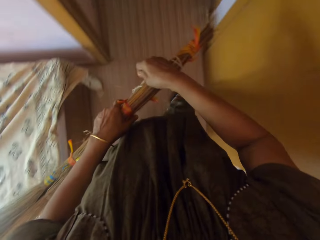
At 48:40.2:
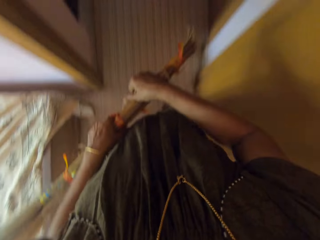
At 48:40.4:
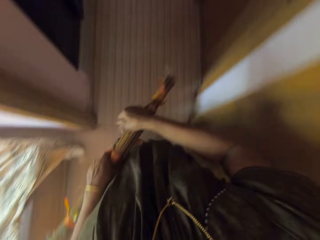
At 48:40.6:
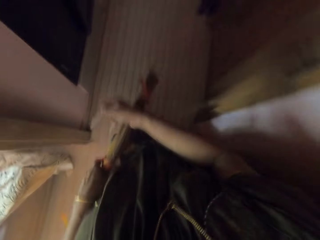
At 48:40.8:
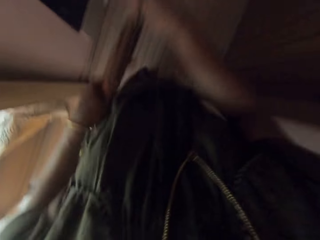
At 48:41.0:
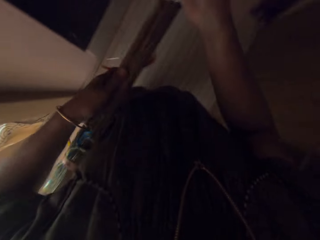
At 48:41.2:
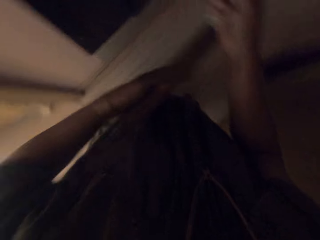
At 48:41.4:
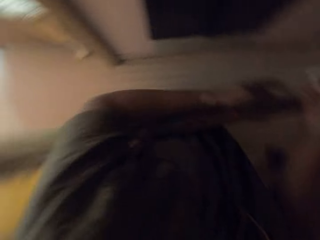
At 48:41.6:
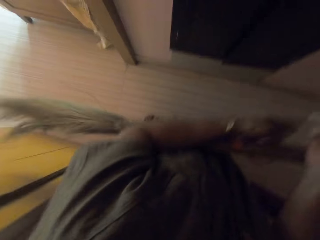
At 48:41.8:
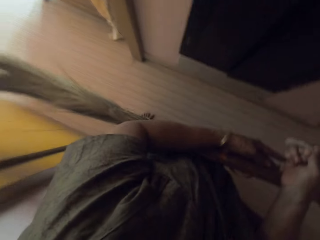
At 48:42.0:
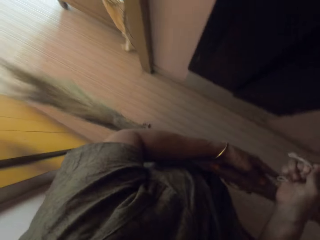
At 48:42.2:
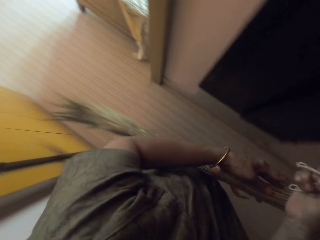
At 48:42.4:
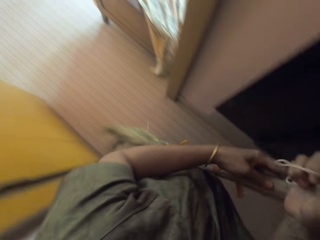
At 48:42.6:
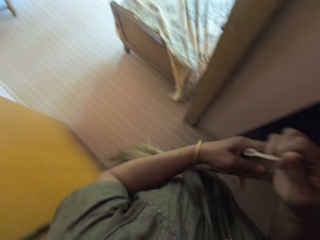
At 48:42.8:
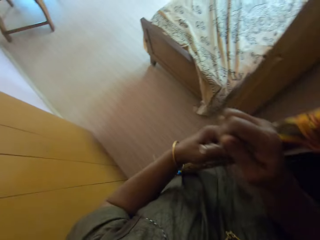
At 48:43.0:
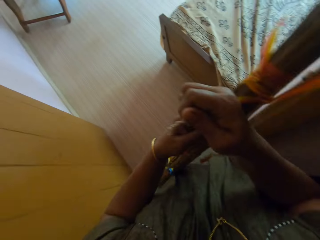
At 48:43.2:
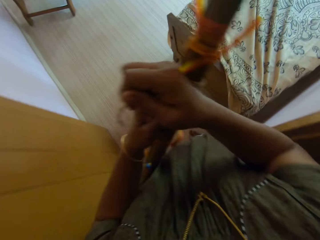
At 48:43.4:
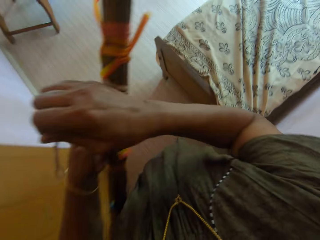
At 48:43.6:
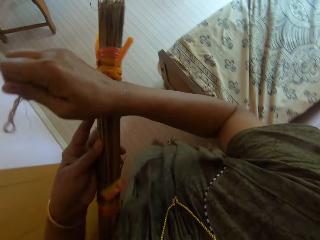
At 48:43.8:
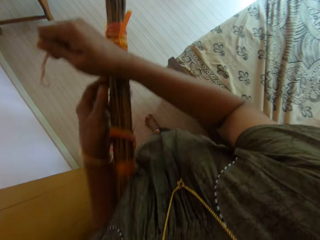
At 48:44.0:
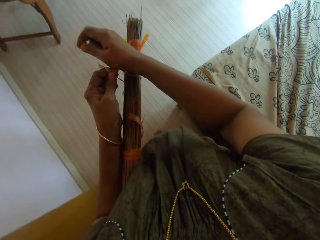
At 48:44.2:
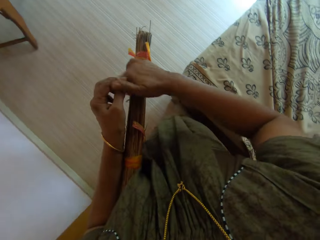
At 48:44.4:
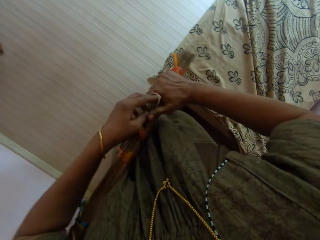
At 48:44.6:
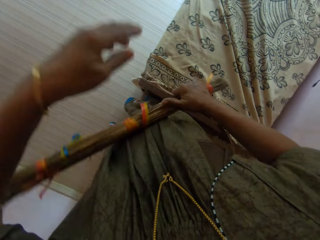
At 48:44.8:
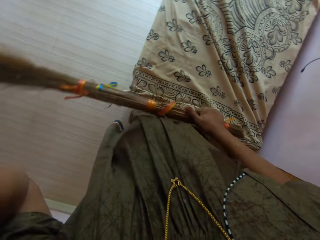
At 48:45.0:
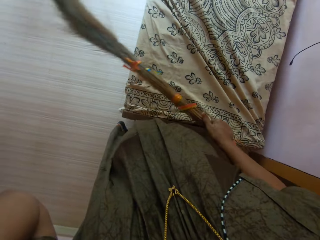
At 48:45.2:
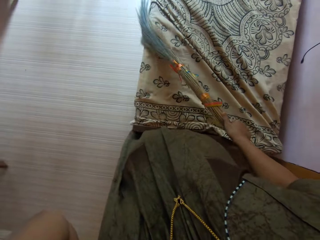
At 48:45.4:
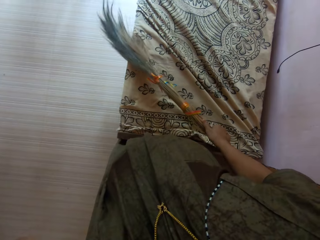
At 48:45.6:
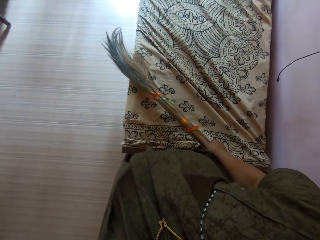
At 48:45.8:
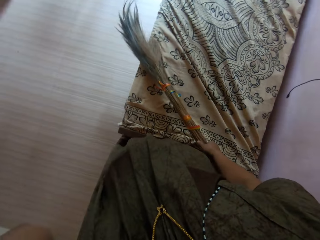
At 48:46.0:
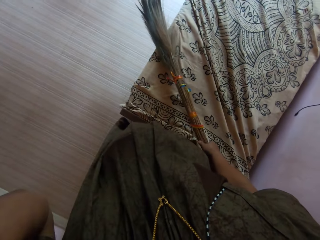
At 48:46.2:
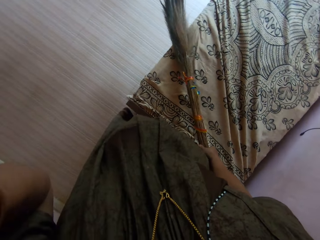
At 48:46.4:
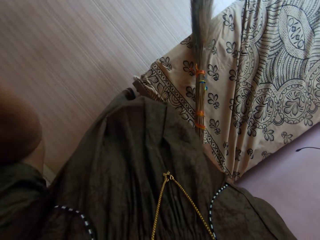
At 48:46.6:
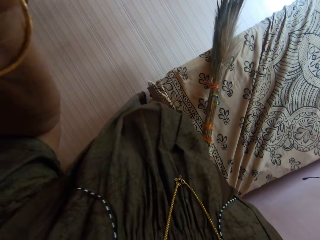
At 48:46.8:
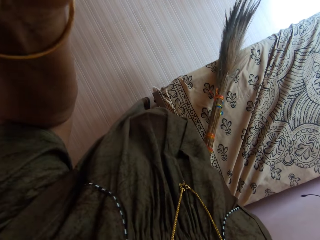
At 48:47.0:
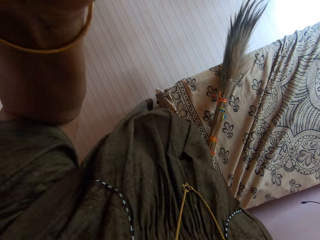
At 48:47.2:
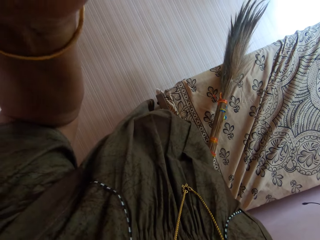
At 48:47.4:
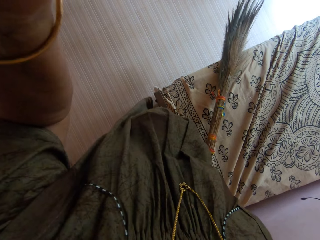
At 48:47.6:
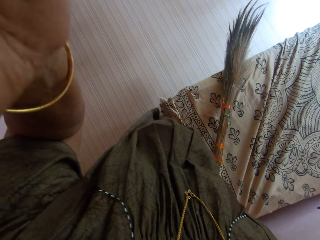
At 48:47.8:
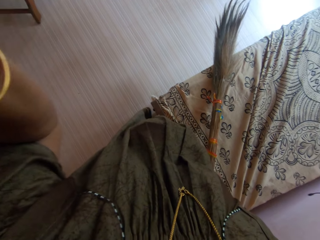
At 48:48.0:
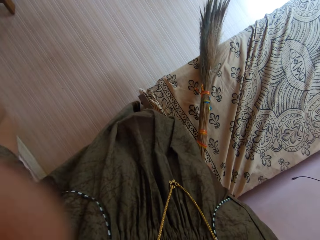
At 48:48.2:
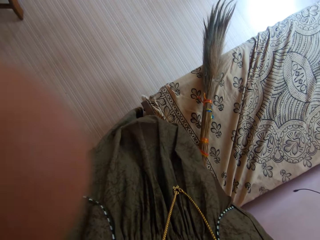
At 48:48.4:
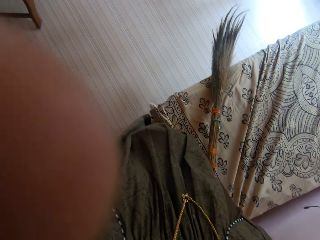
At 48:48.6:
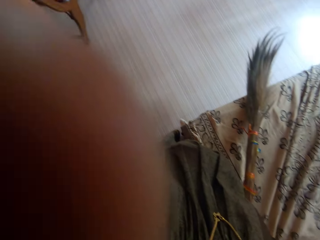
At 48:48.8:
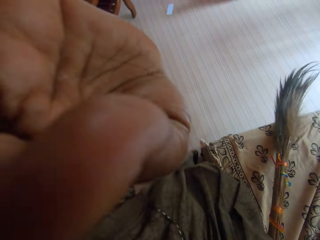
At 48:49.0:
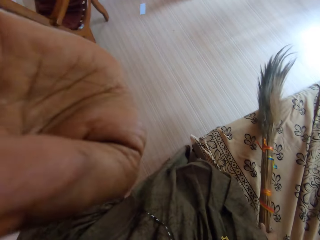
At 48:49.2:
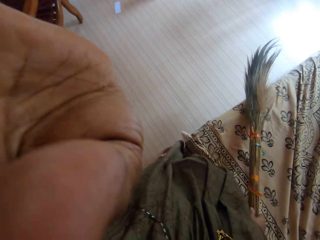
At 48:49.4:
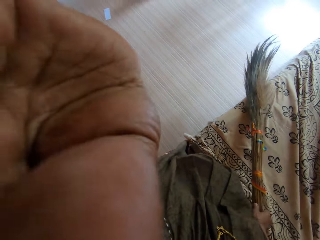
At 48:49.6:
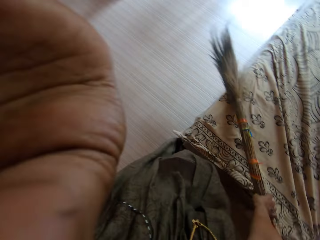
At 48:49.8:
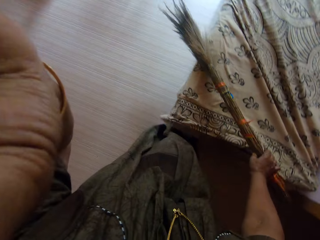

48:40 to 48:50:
The camera wearer ties the rope around the broom with both hands. She adjusts her head gear with her left hand. She places the broom on the bed.

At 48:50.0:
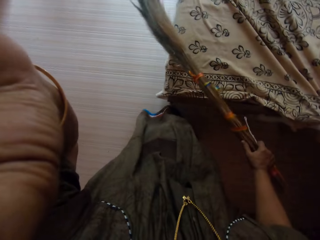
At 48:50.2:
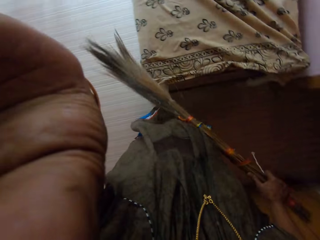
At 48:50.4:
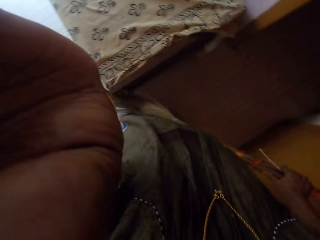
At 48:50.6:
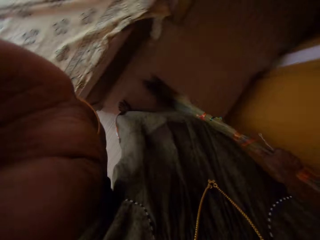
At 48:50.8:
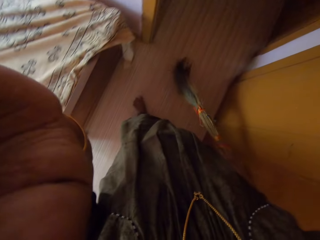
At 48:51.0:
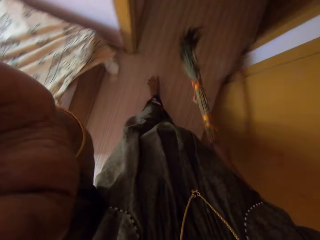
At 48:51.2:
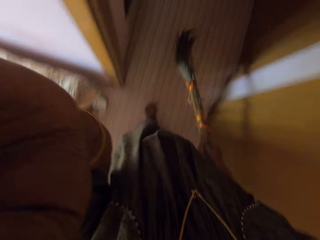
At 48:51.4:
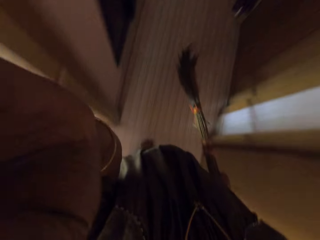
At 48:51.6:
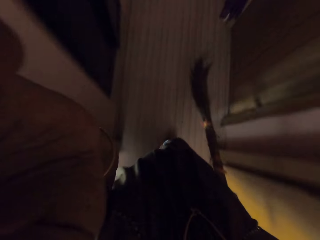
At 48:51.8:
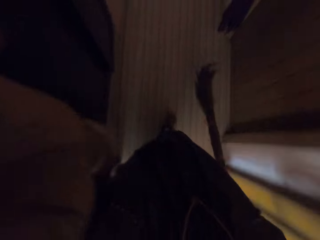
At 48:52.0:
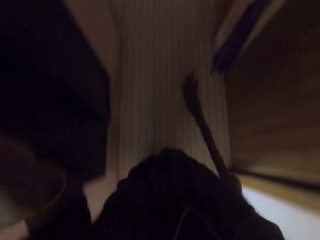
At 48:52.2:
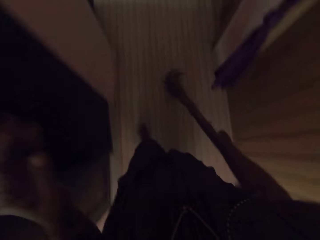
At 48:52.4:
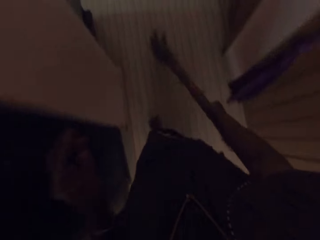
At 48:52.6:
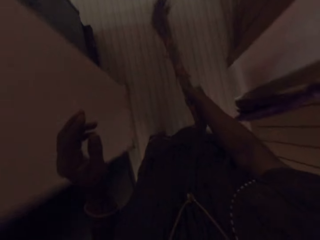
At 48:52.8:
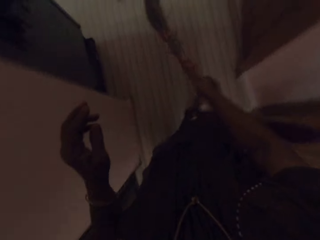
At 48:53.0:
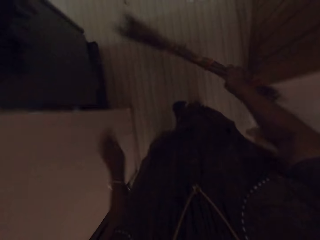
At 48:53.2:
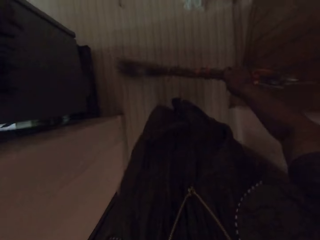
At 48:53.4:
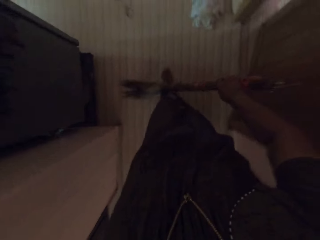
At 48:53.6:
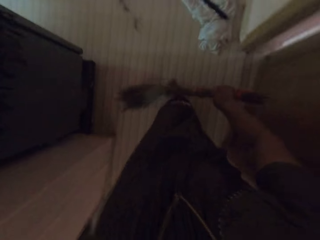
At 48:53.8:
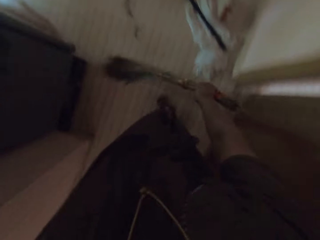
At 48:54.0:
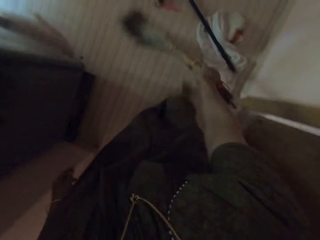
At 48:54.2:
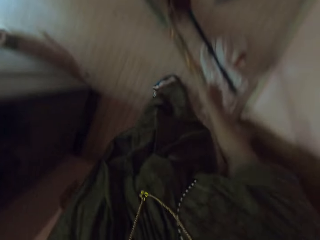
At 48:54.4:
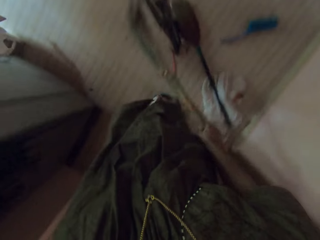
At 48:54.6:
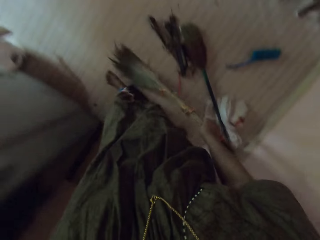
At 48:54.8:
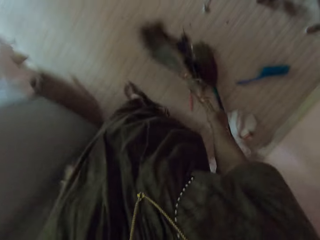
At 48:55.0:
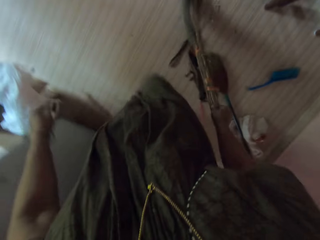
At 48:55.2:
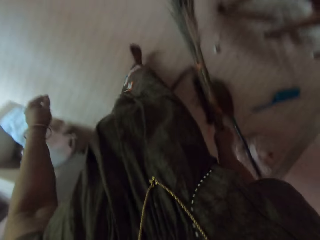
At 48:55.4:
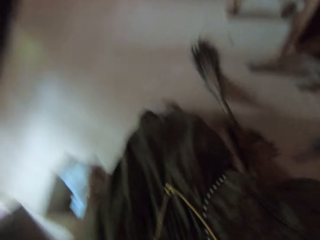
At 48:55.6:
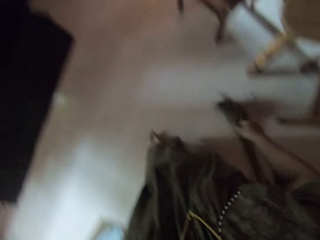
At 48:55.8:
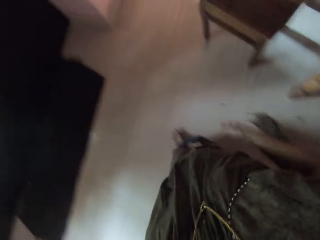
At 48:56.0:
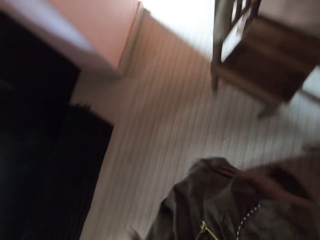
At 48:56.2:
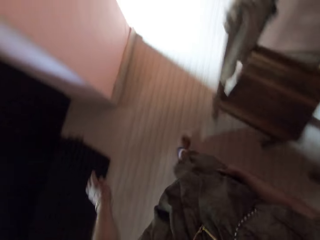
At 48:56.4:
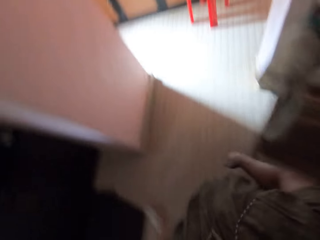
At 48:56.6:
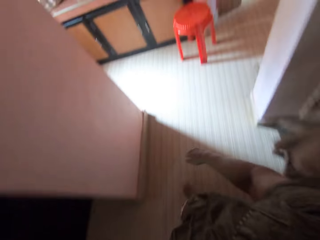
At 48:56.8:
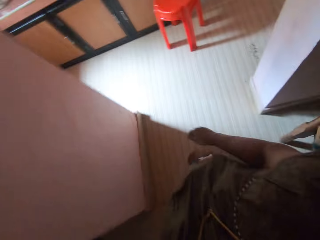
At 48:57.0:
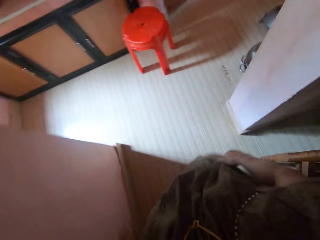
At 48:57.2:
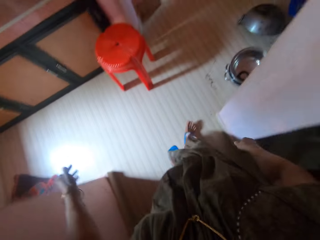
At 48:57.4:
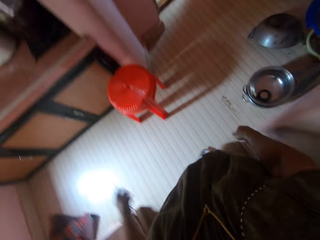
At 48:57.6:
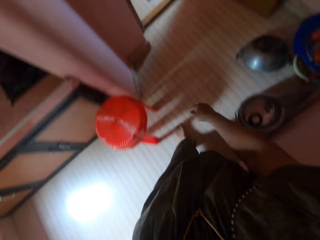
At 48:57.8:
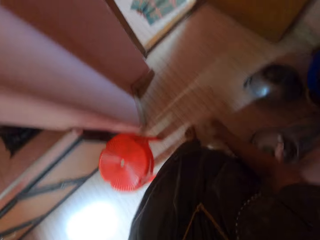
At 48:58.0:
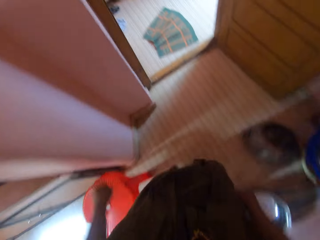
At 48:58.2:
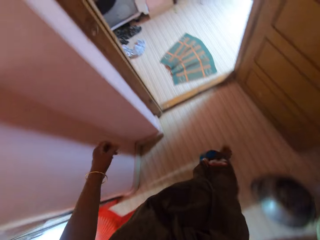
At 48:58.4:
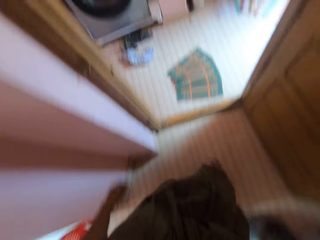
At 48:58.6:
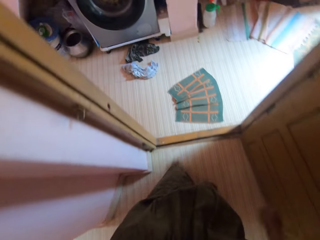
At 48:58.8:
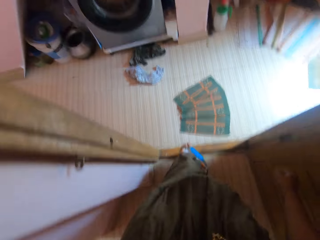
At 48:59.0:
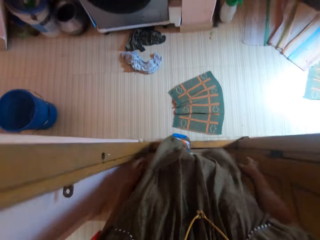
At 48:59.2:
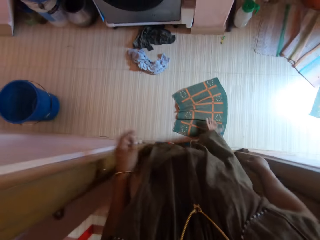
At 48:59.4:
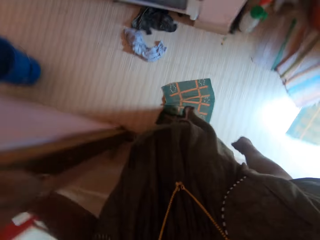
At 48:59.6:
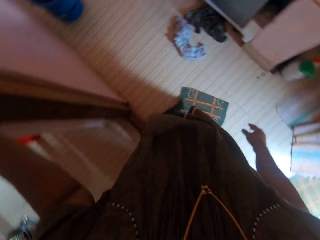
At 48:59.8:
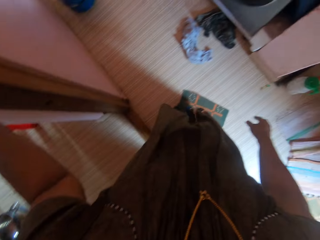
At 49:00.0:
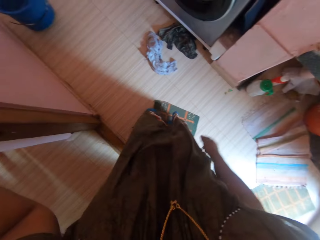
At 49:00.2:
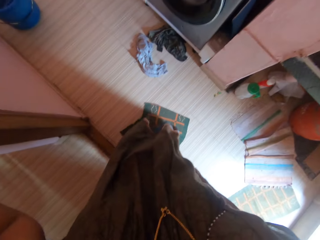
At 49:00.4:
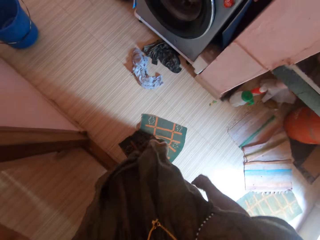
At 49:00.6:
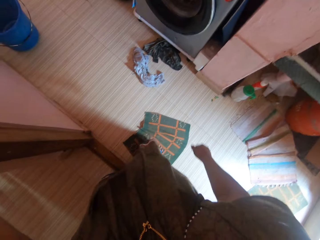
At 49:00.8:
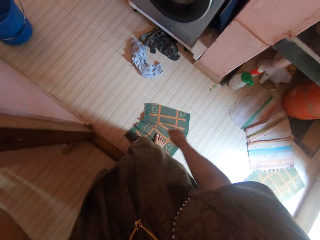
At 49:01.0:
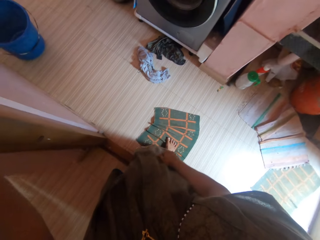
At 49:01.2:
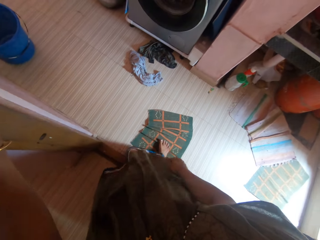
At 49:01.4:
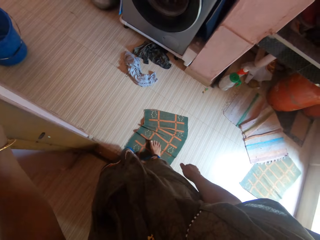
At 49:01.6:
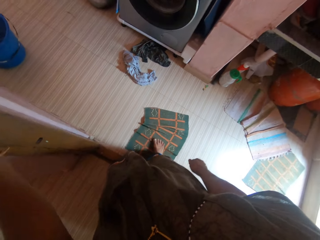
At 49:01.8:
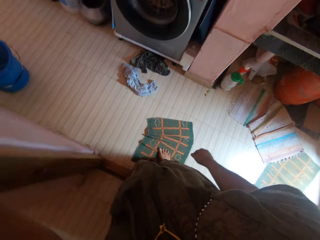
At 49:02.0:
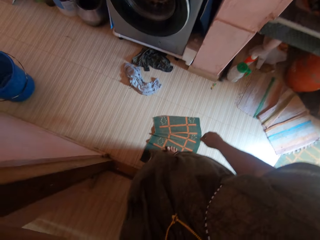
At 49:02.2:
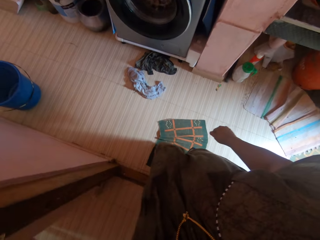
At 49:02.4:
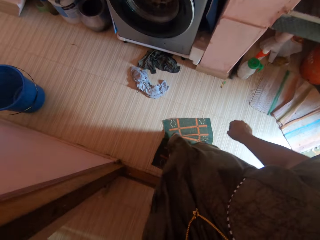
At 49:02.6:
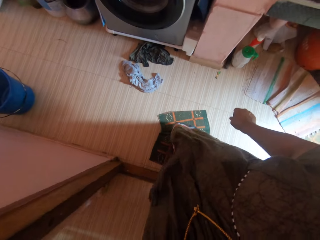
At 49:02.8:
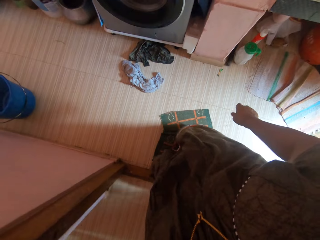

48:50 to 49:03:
The camera wearer walks around the house. She sweeps the floor with a broom in her right hand. She drops the broom in her right hand on the floor. She walks around the house. She touches a door frame with her left hand. She stops on the door frame.
